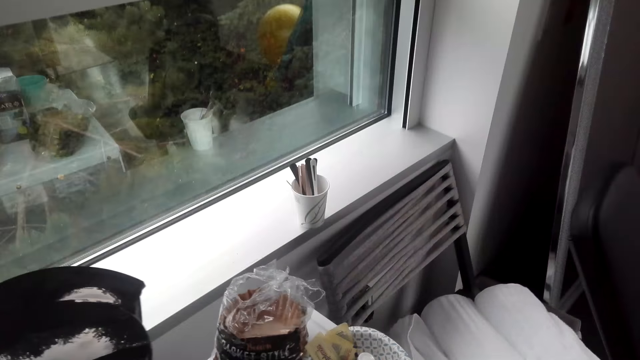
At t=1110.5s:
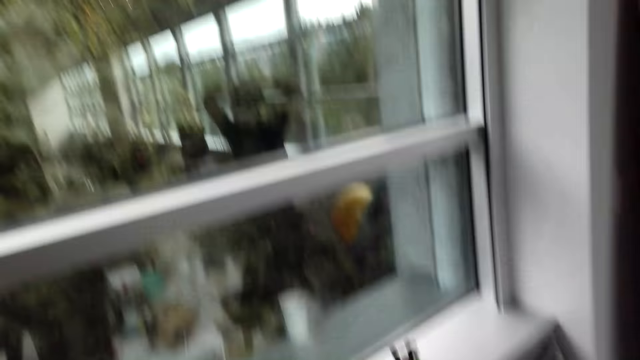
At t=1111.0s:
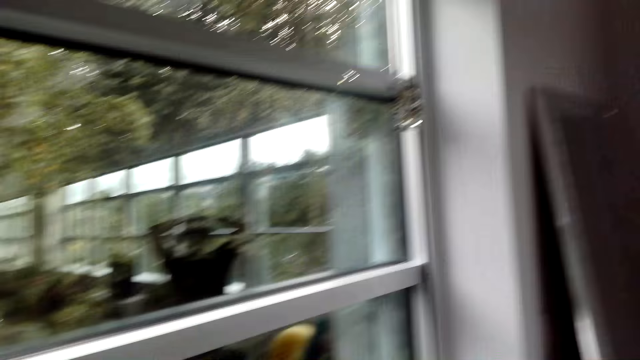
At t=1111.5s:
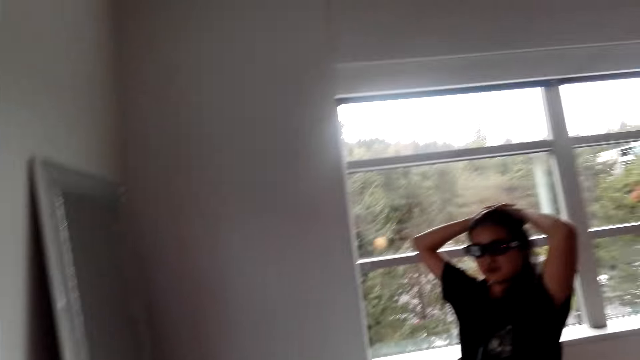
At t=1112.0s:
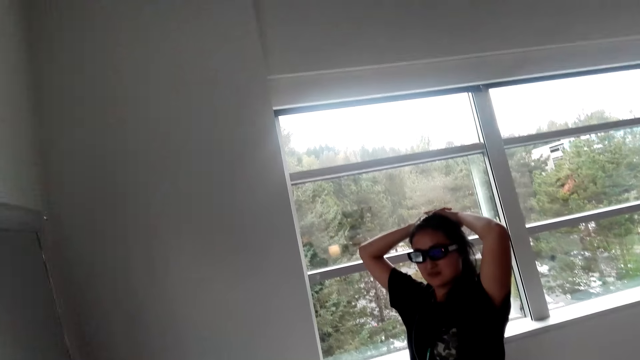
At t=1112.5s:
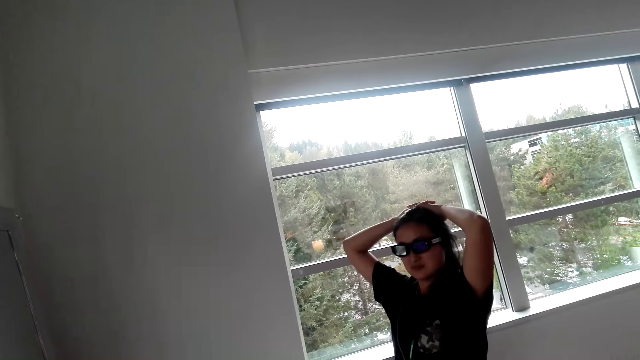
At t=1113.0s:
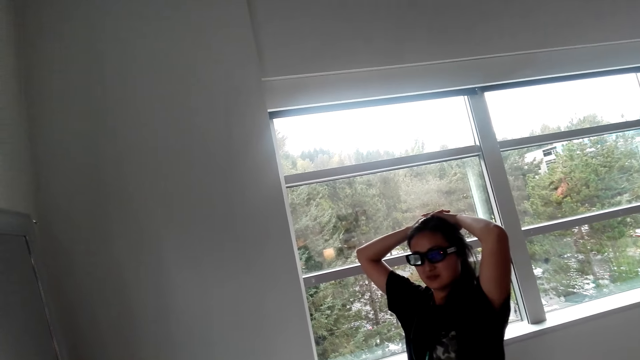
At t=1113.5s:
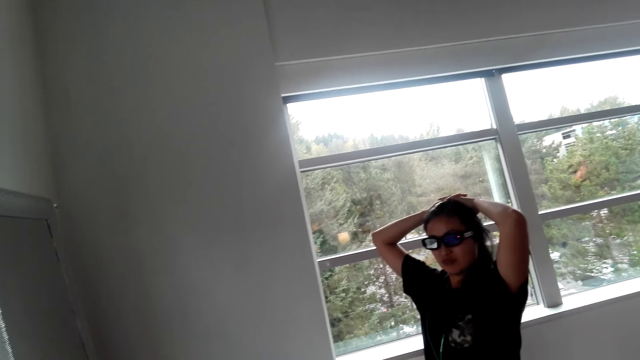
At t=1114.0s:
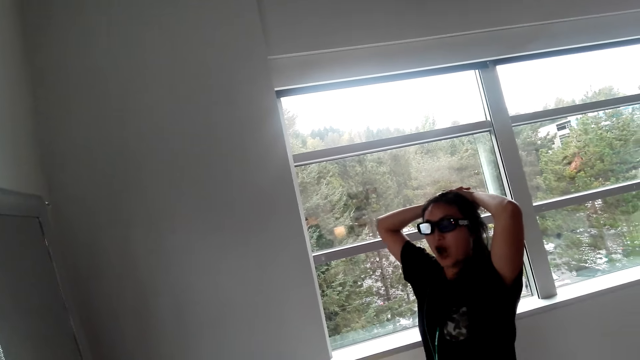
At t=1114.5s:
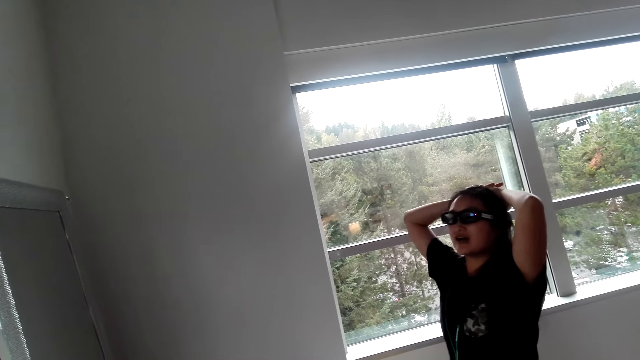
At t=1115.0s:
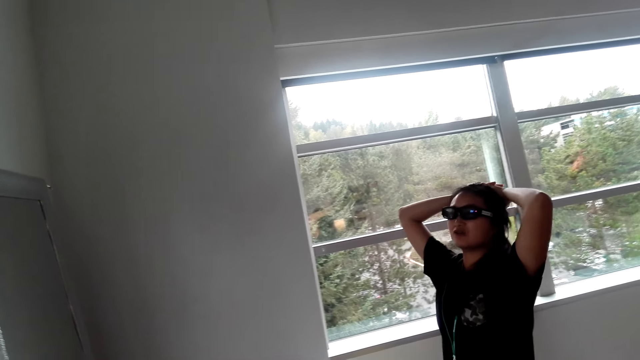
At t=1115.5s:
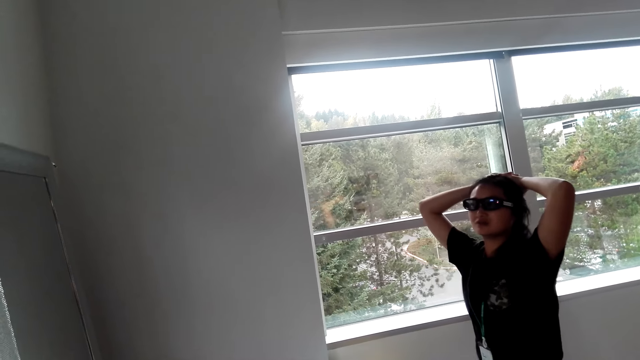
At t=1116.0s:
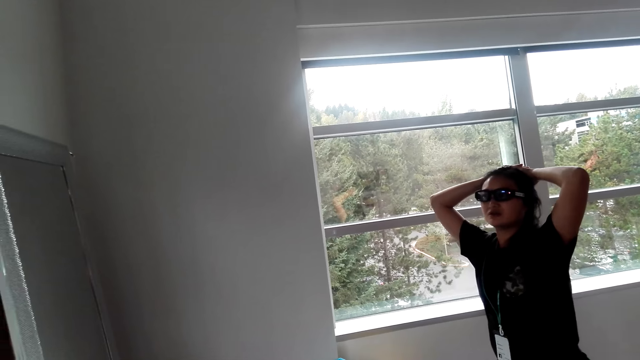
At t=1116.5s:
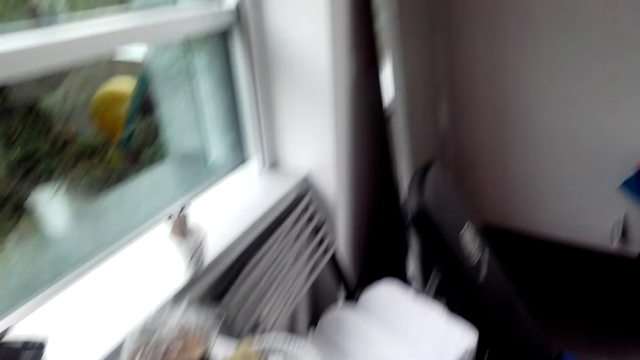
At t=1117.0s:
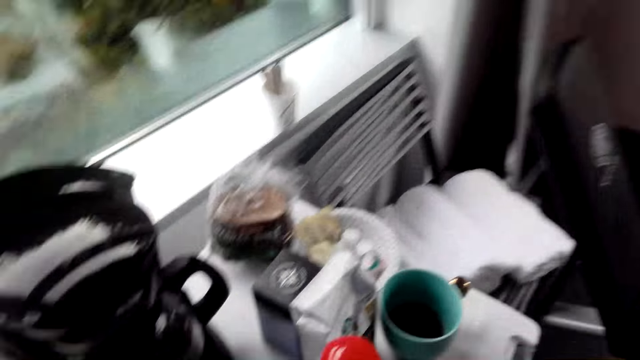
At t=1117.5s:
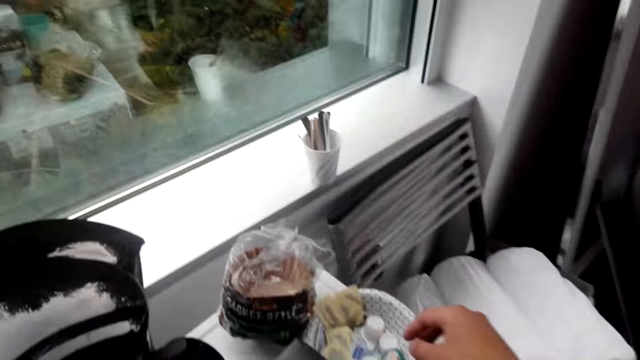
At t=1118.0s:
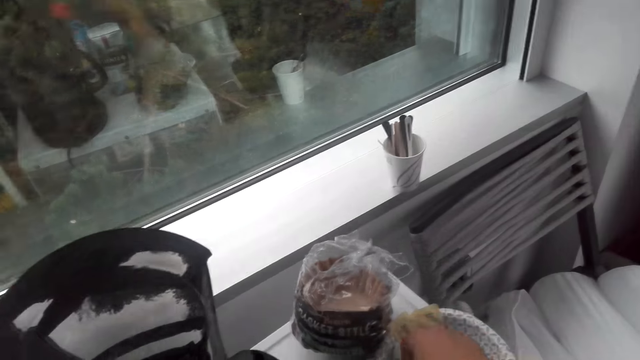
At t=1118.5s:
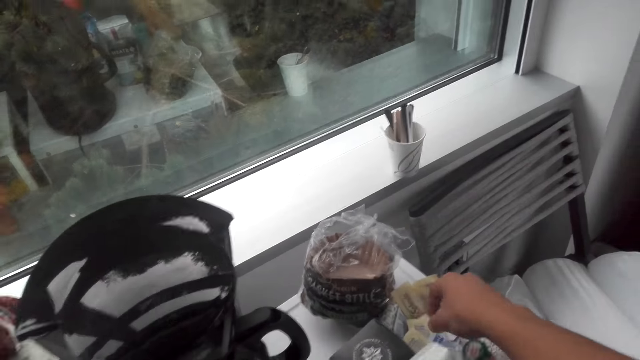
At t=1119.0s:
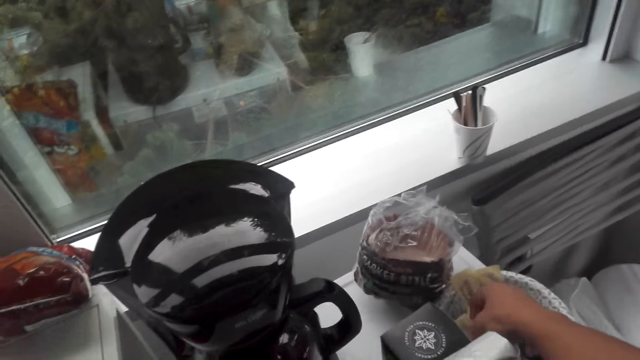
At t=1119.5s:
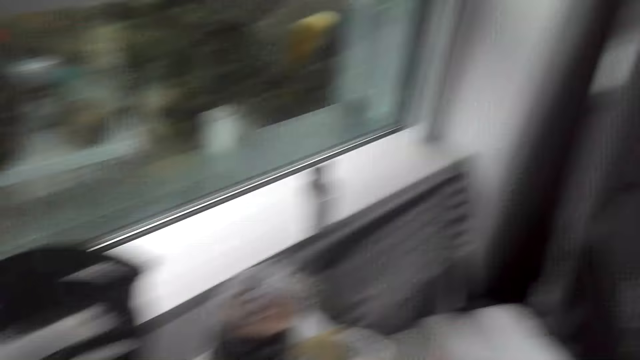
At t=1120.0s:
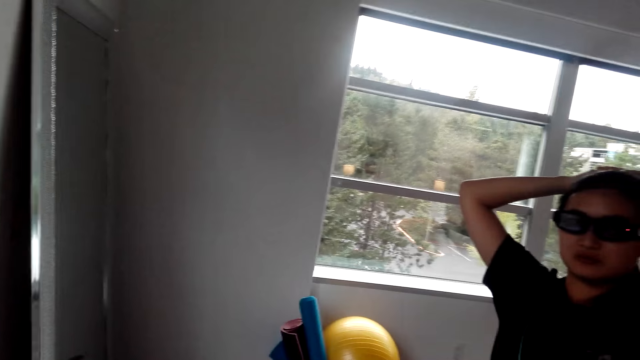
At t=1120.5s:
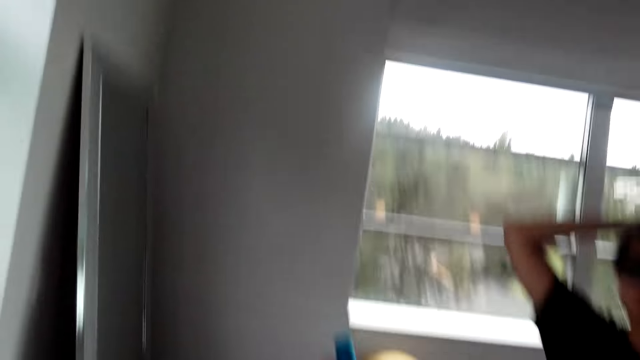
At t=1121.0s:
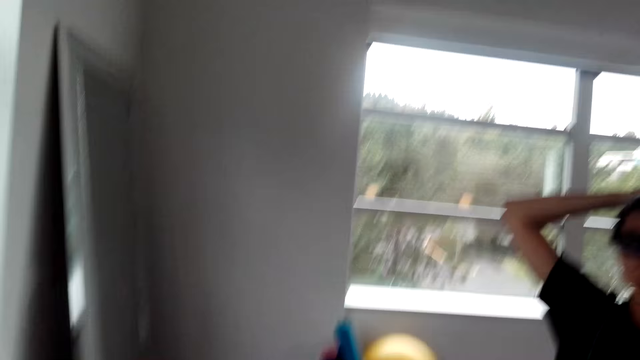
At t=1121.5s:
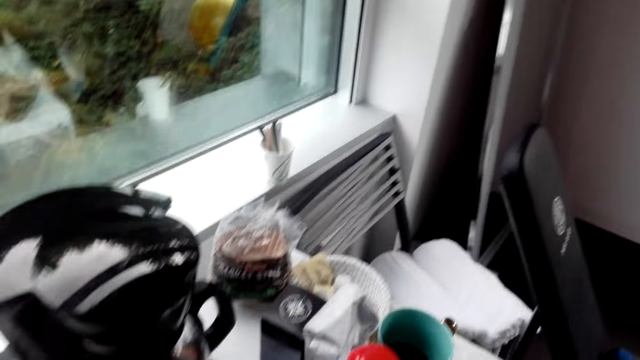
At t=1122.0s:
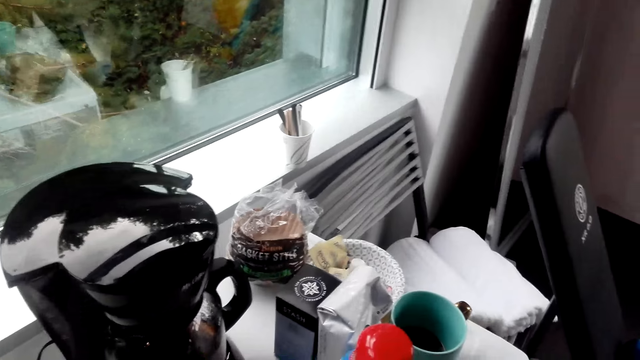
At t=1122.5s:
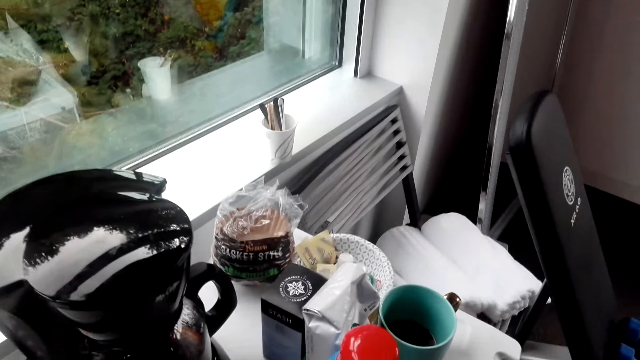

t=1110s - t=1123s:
A woman holds the head. The camera wearer converses with the woman. The woman converses with the camera wearer. The camera wearer turns around. They hold a sticker. They pick up something. They turn around. The woman converses with the camera wearer.

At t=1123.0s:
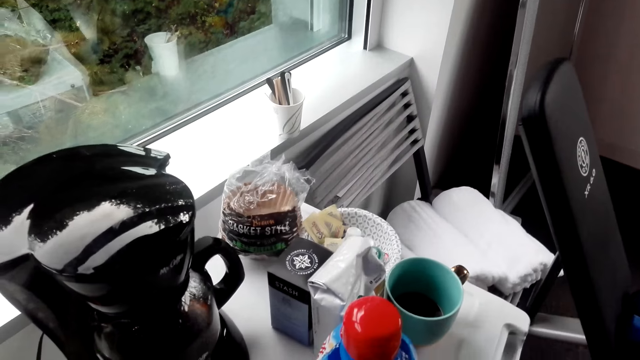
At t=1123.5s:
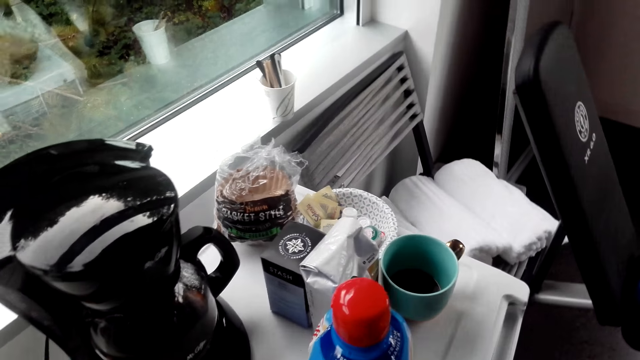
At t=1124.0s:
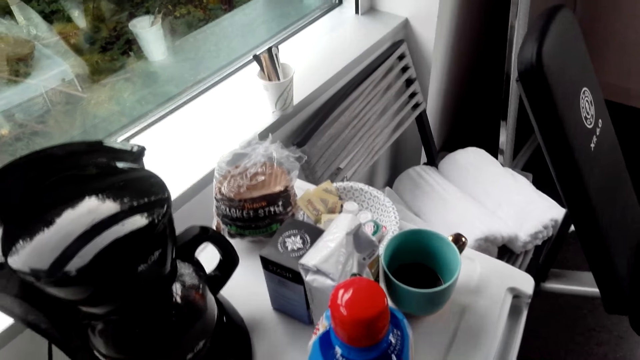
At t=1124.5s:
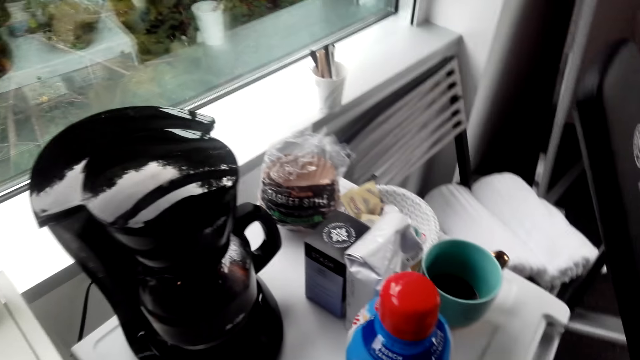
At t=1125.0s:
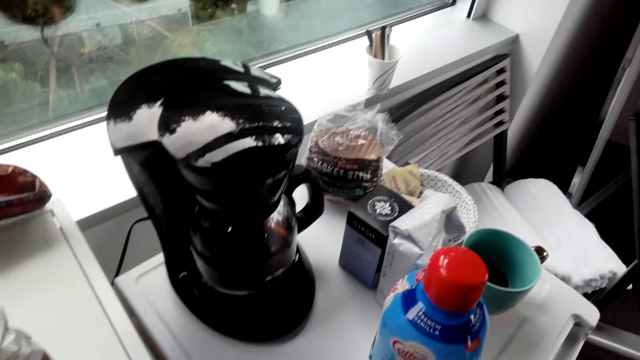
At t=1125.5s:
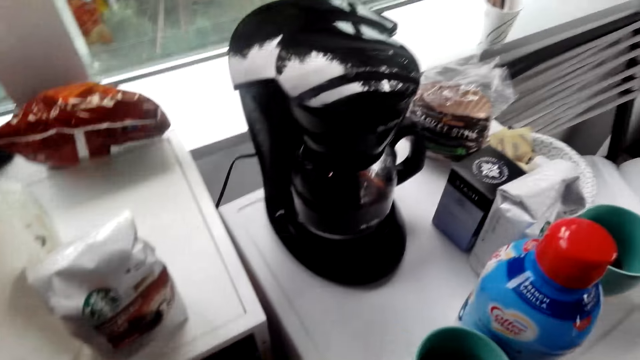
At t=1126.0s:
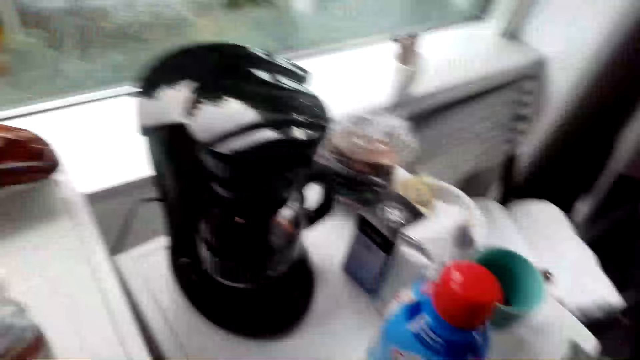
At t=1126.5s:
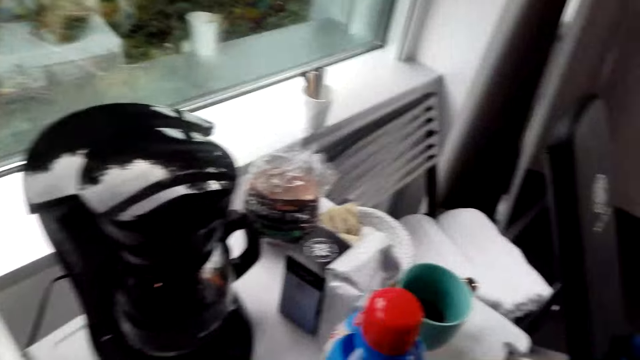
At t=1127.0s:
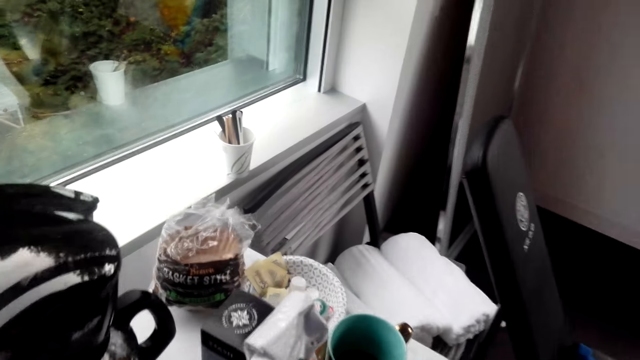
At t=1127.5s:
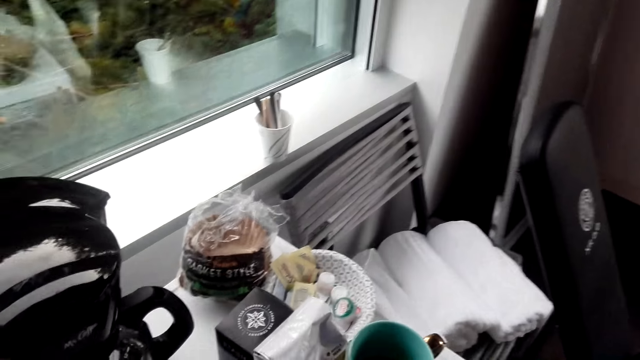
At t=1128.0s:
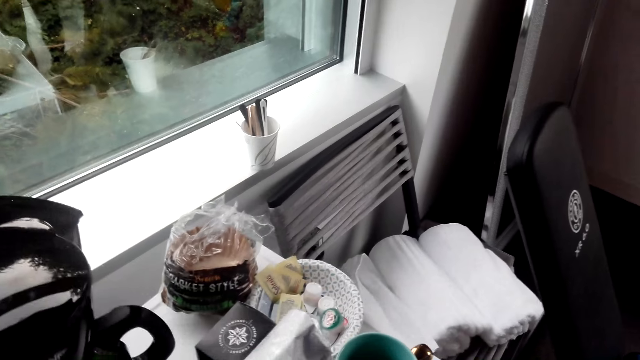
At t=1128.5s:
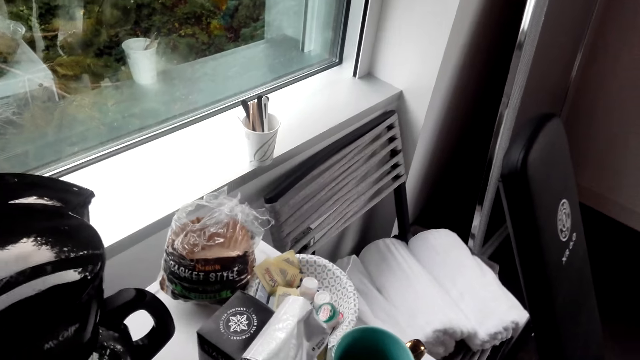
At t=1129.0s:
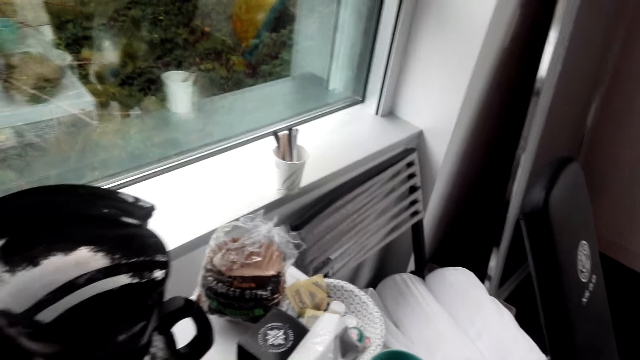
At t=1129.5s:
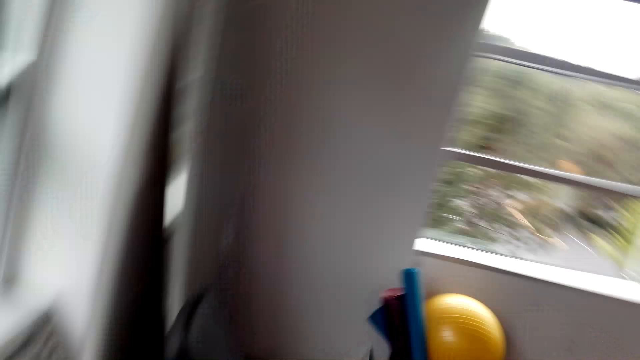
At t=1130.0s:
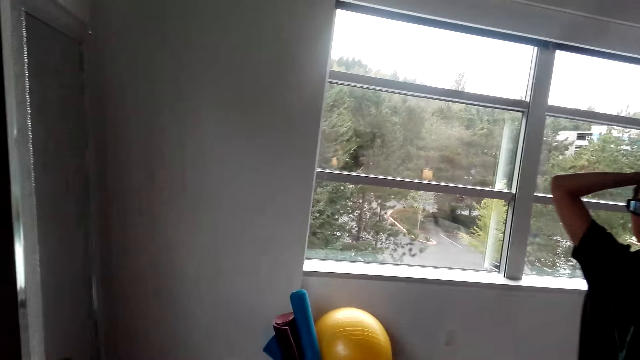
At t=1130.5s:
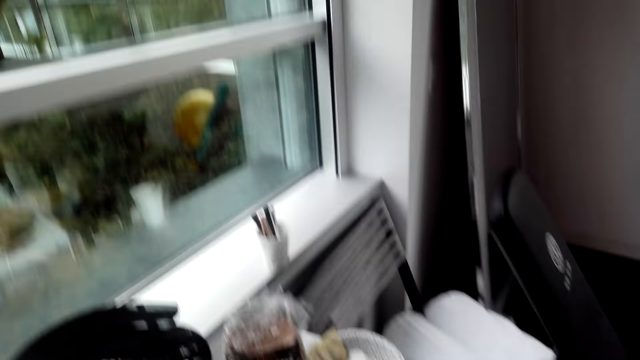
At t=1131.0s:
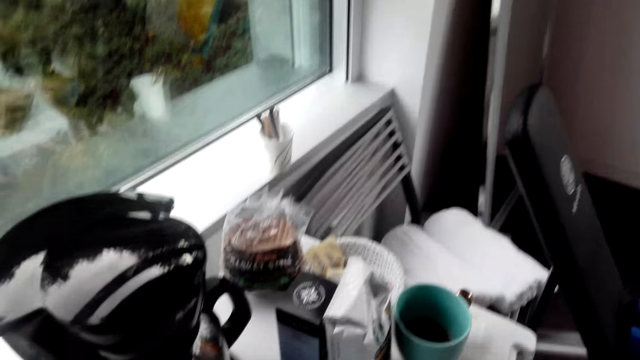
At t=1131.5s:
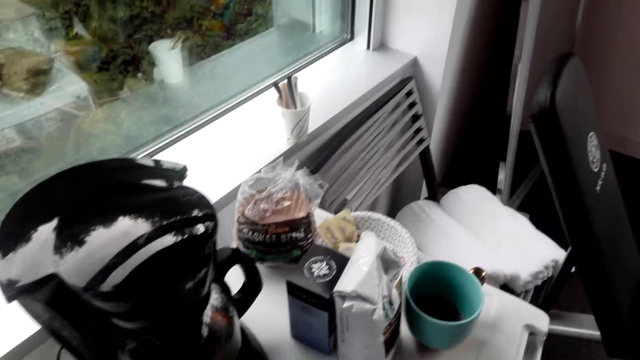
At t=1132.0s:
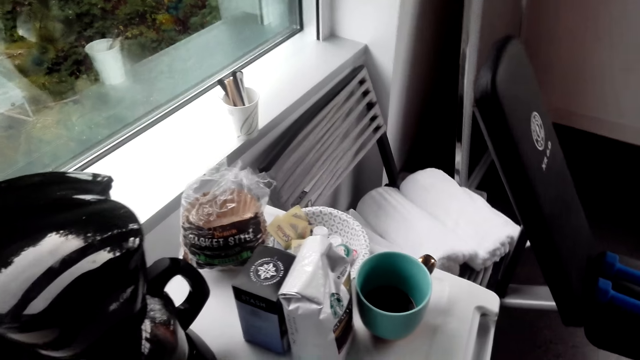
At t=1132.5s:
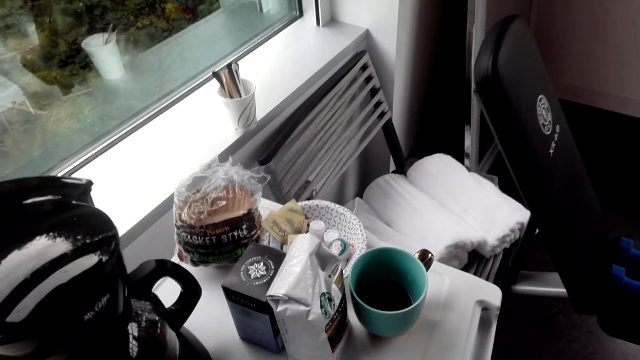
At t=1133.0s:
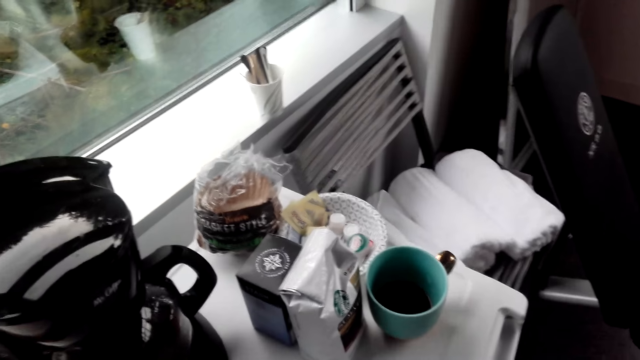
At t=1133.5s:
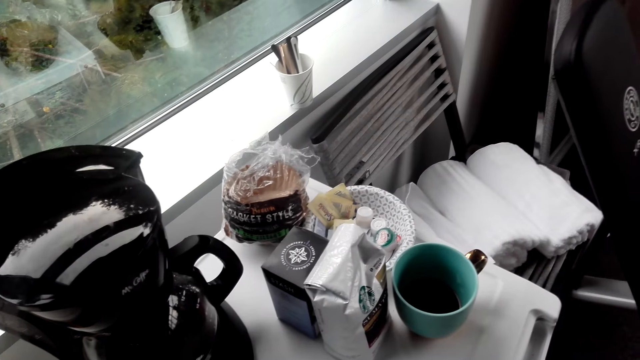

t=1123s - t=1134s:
The camera wearer converses with a woman. The woman converses with the camera wearer. The camera wearer converses with the woman.
